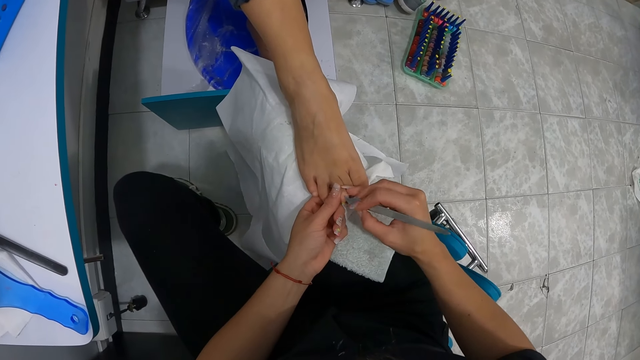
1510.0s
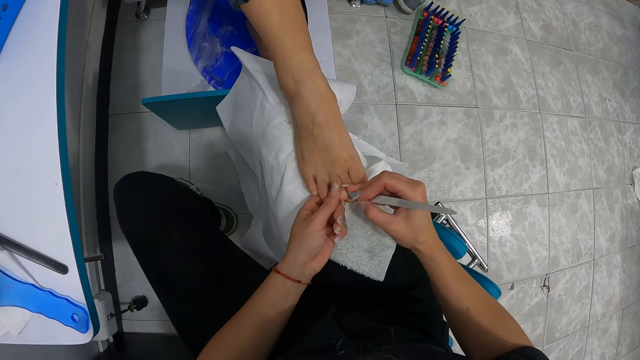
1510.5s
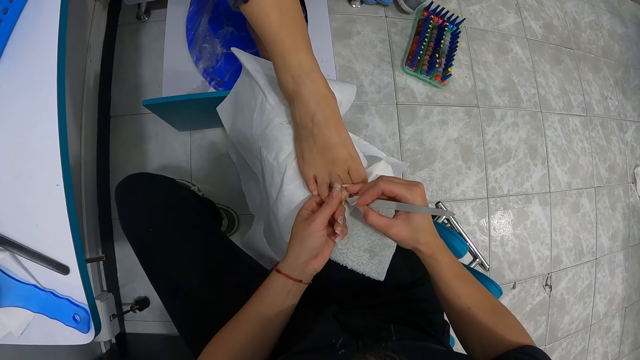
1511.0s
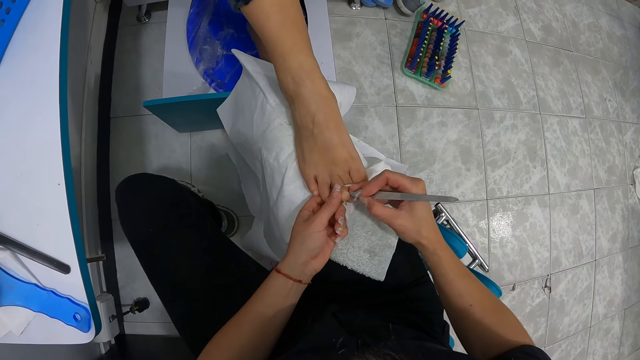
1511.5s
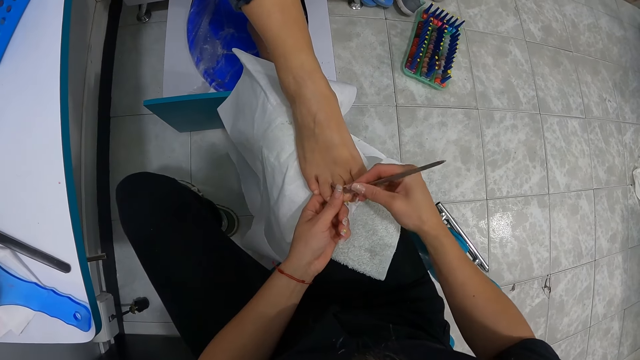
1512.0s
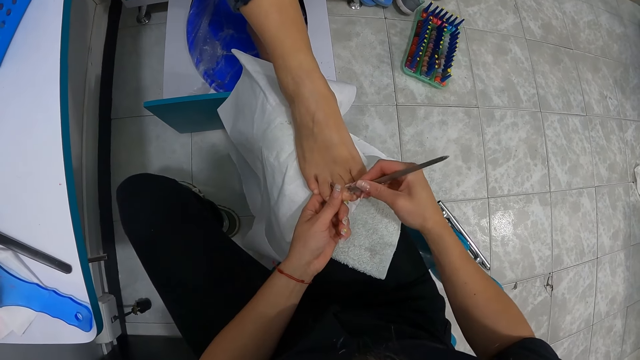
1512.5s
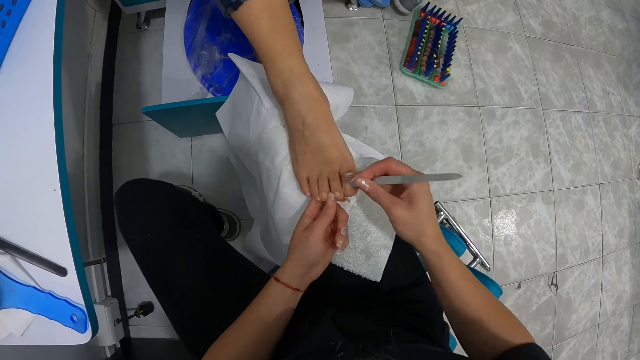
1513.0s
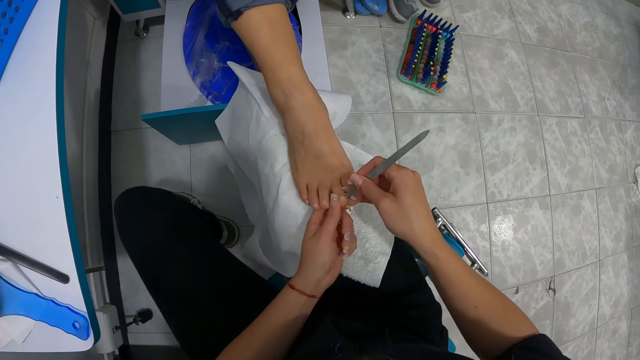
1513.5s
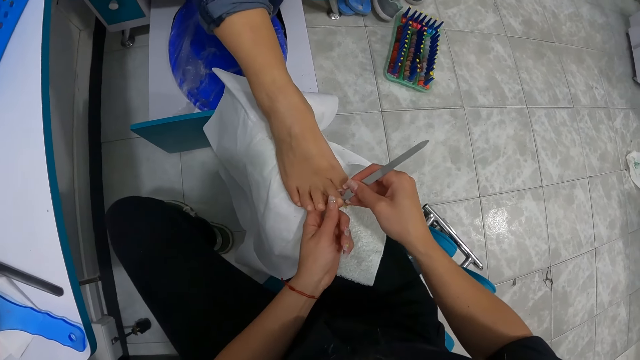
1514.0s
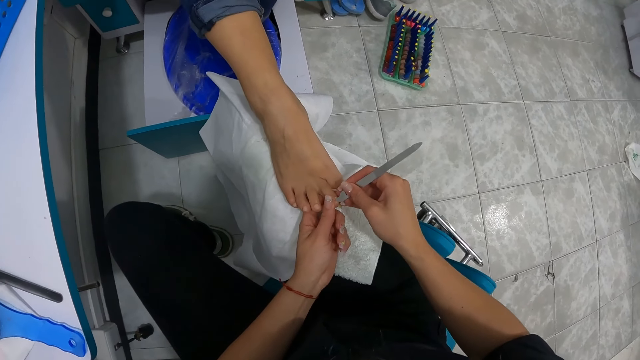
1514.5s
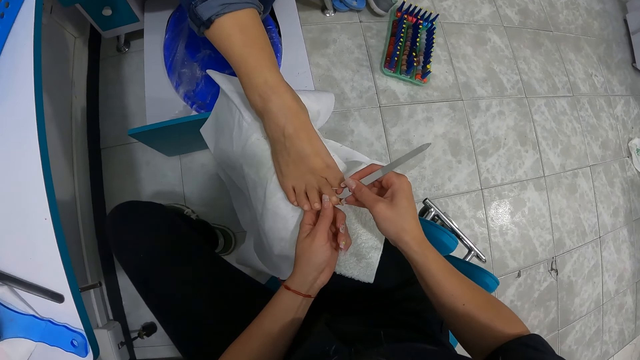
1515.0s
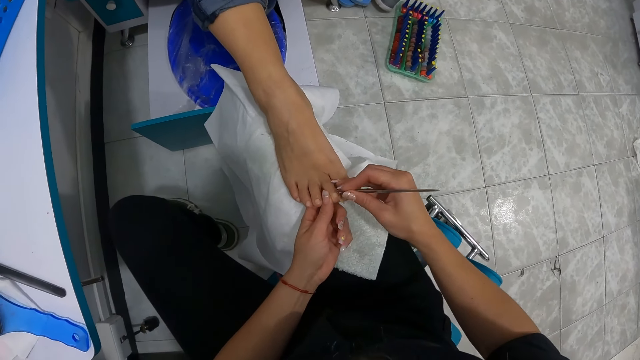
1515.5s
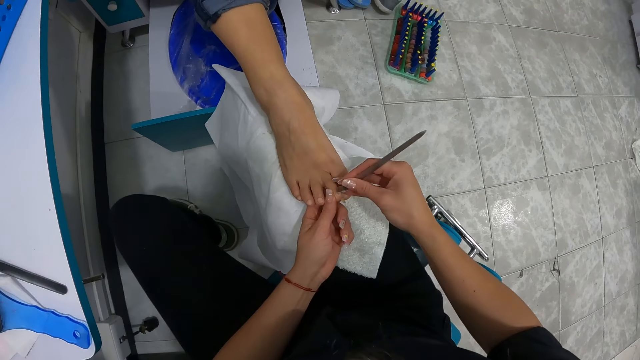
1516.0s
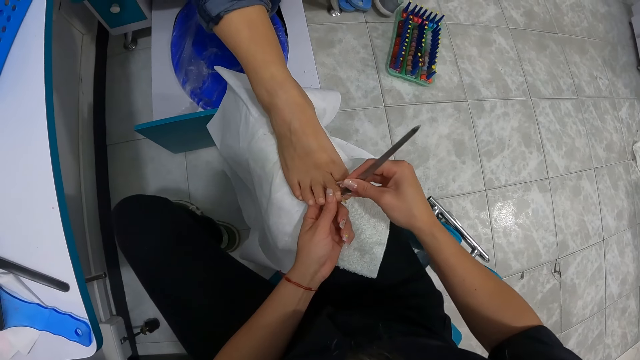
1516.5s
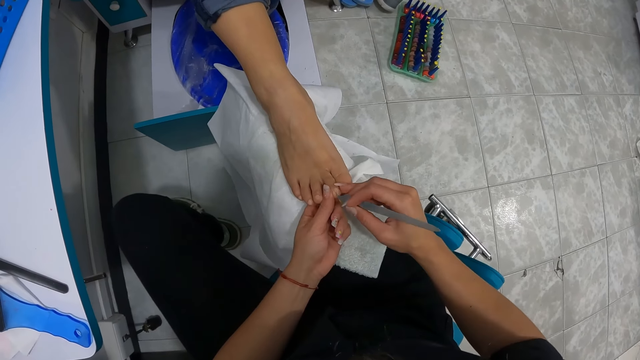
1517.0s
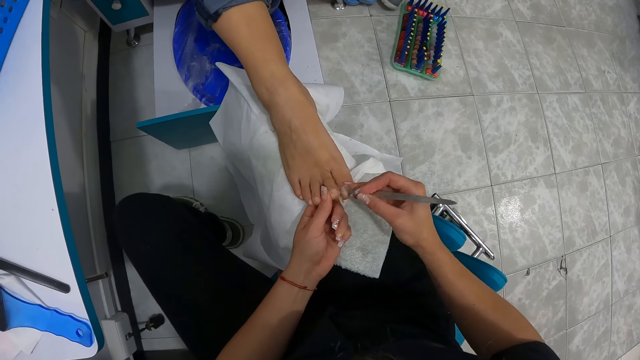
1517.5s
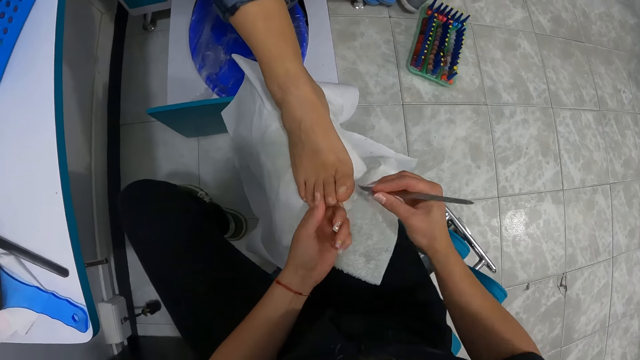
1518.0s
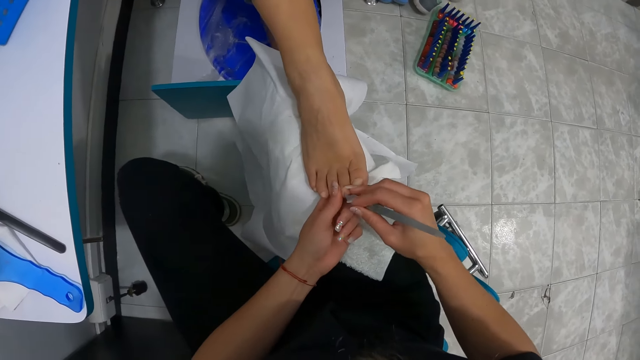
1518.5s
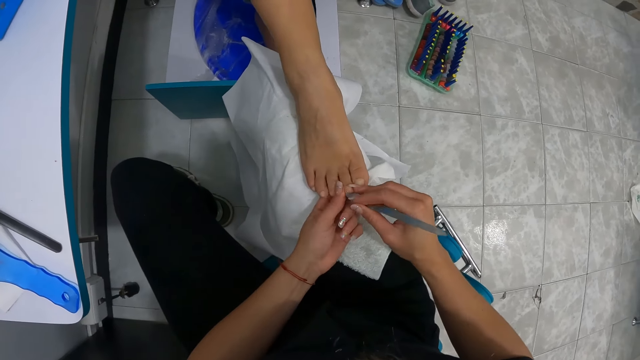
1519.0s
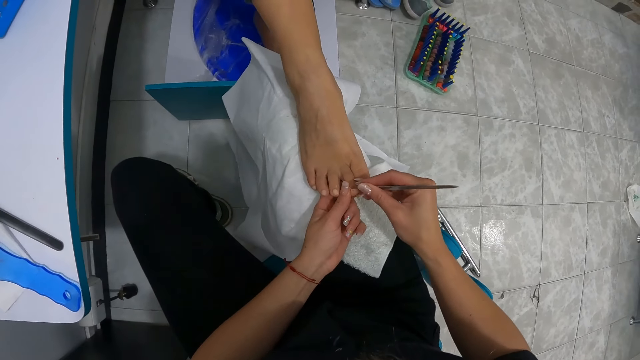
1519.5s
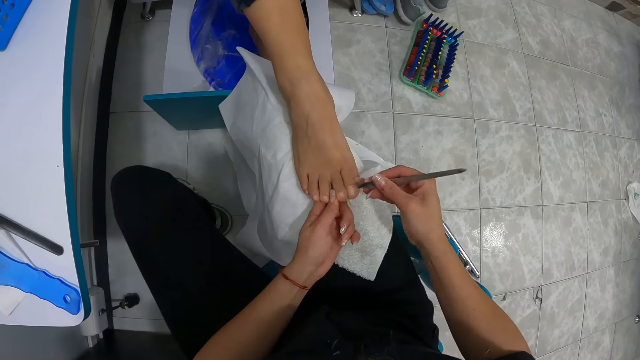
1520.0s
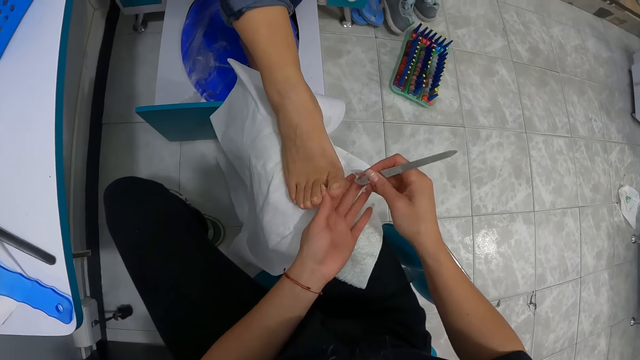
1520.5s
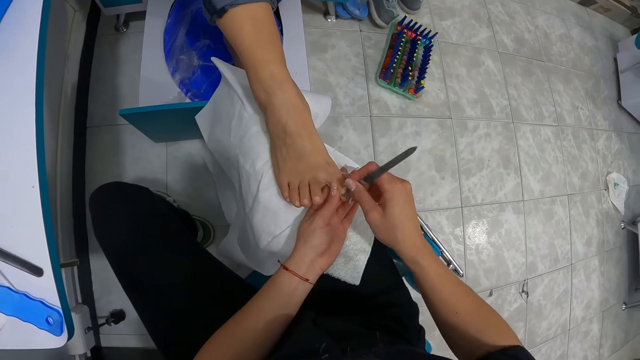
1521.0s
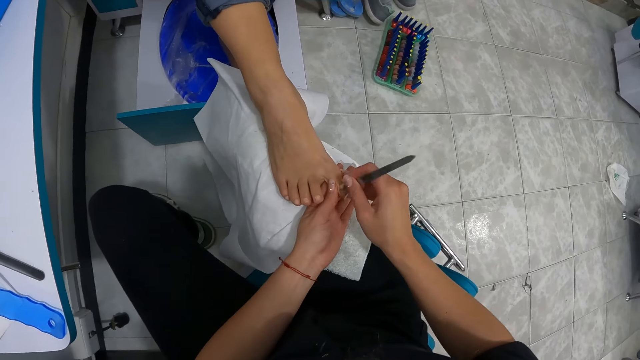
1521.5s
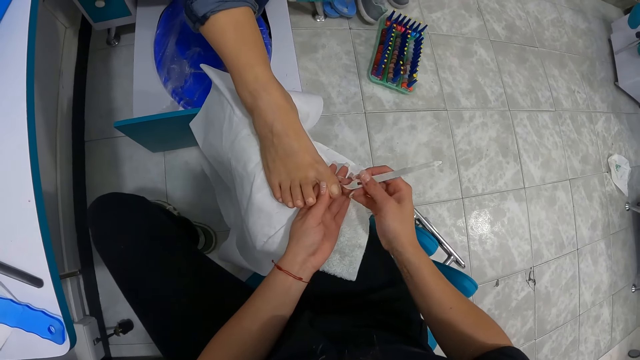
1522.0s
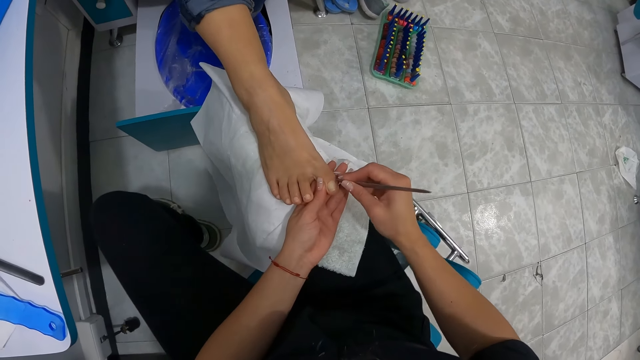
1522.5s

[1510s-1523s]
The camera wearer cleans the nail file on the piece of white cloth on her lap with her right hand. She files the nails on the woman's right leg with the nail file in her right hand.

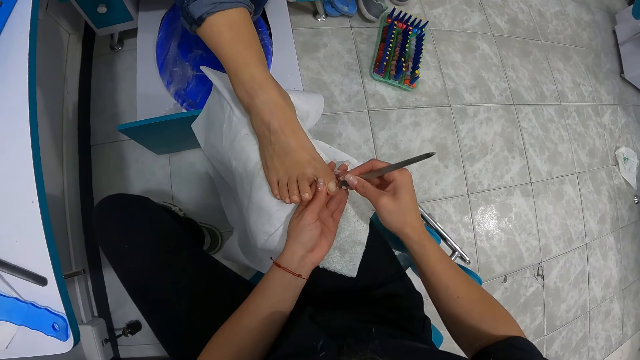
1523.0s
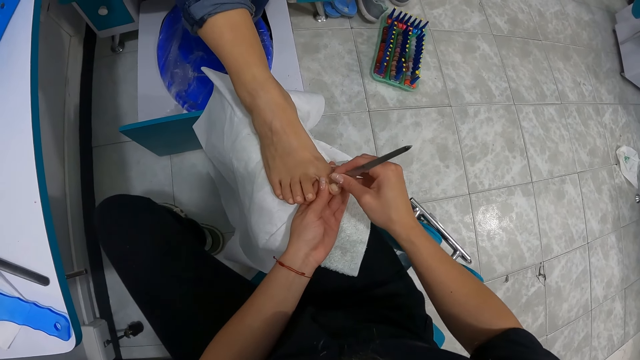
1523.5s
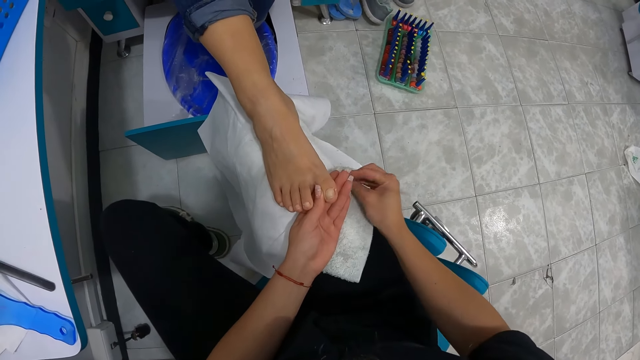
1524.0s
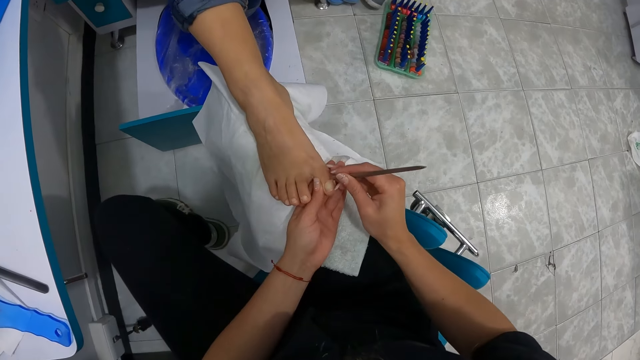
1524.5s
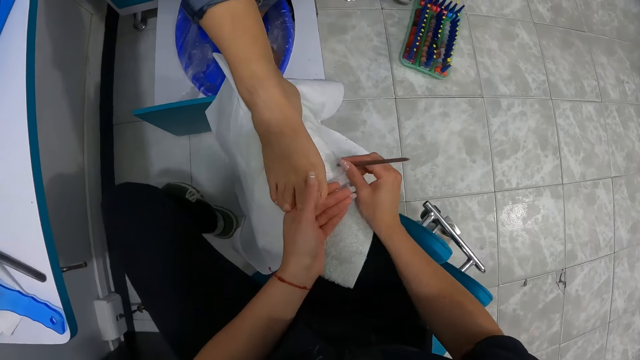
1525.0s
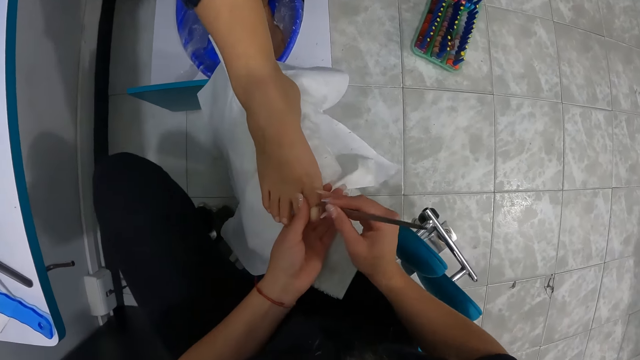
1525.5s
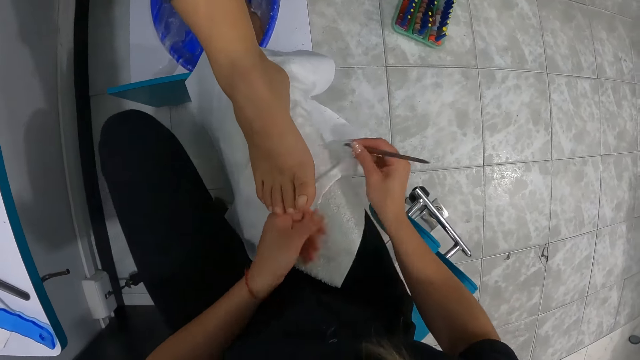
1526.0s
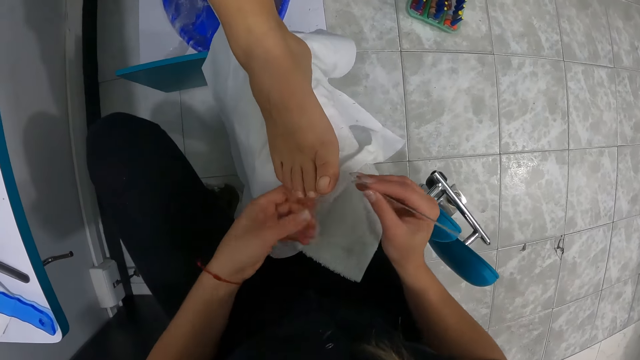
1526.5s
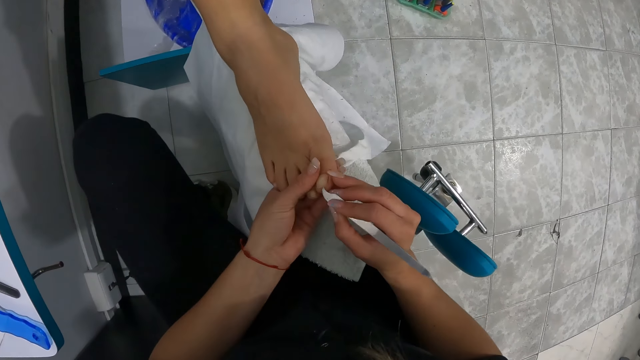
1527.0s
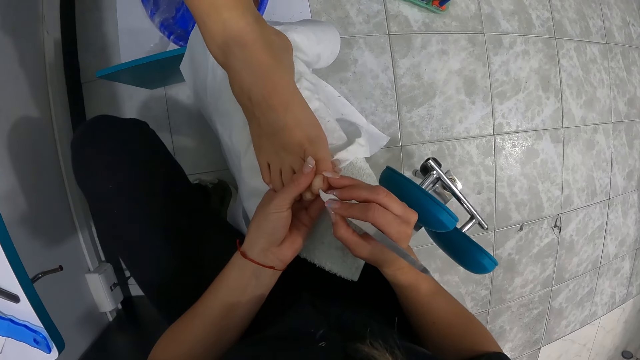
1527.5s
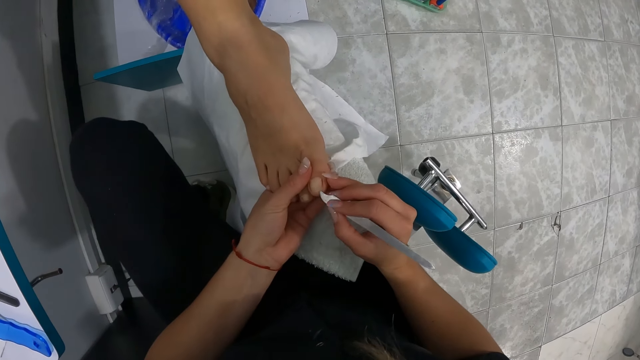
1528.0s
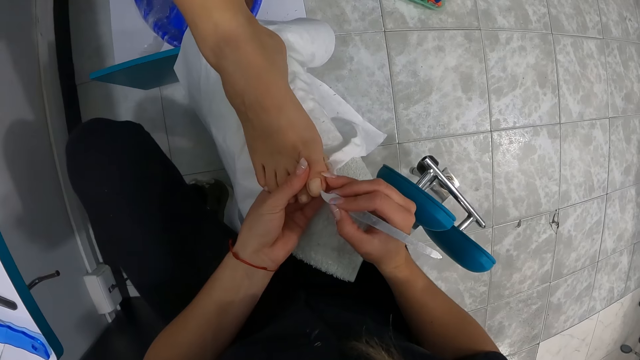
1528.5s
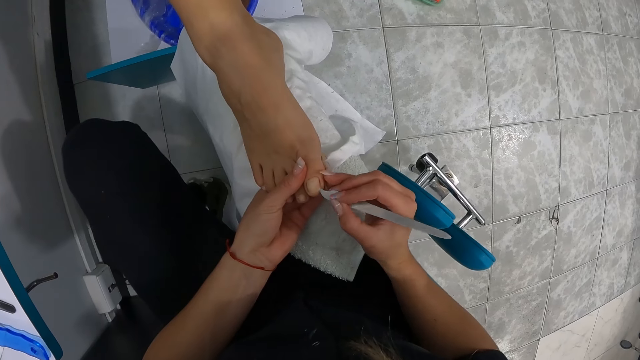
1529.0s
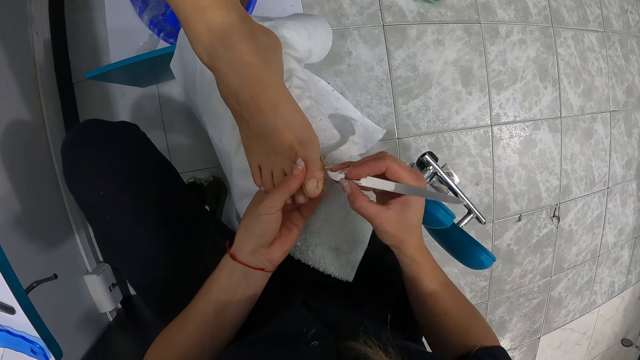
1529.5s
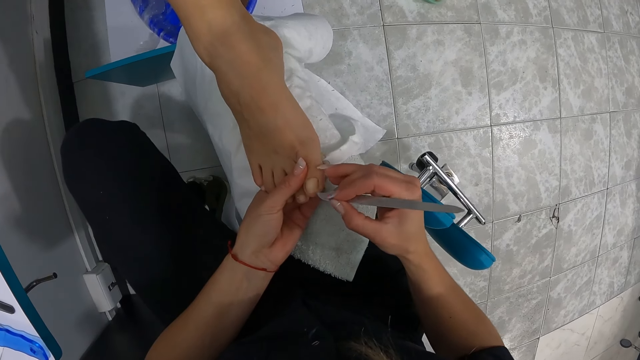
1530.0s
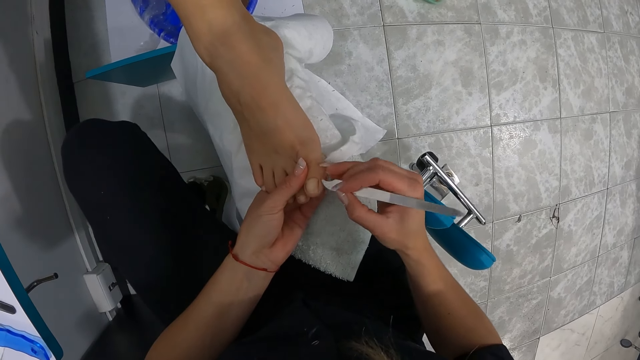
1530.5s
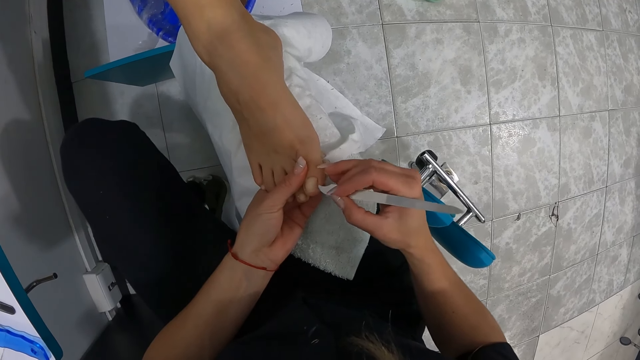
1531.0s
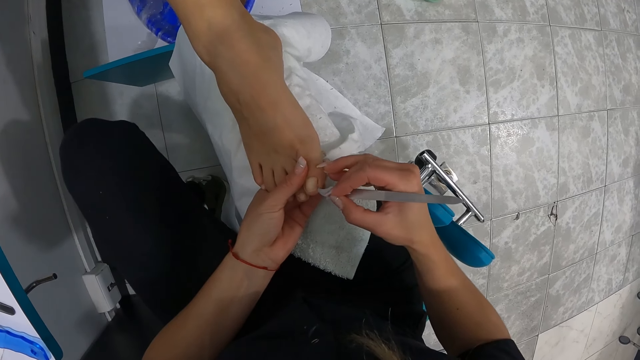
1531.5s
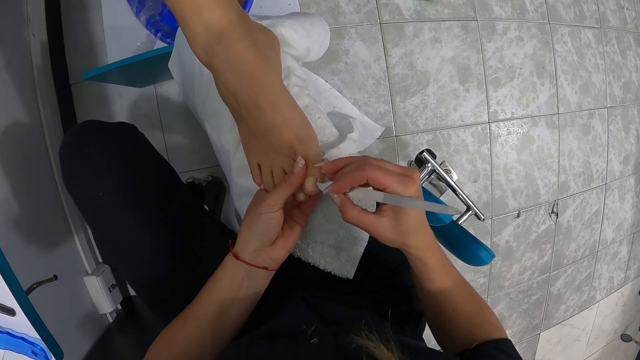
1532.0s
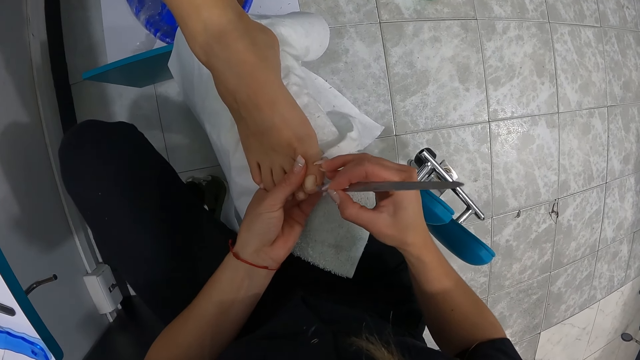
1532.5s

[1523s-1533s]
The camera wearer cleans the nail file on the piece of white cloth on her lap with her right hand. She files the nails on the woman's right leg with the nail file in her right hand. She cleans the nail file on the piece of white cloth on her lap with her right hand. She cleans the nail file on the piece of white cloth on her lap with her right hand again. She cleans her left hand on the piece of white cloth on her lap. She holds the woman's right leg with her left hand. She files the nails on the woman's right leg with the nail file in her right hand.
